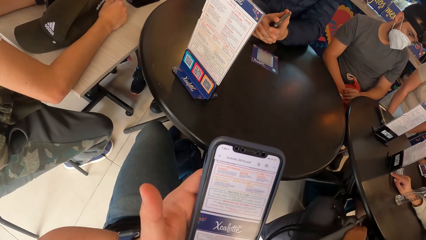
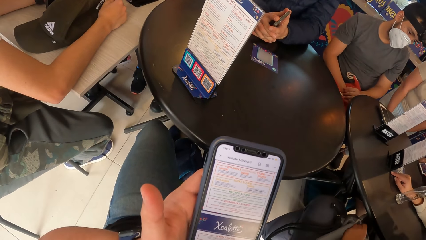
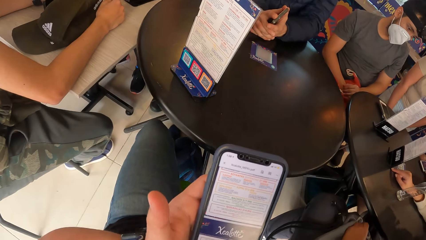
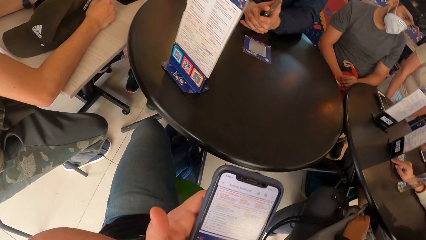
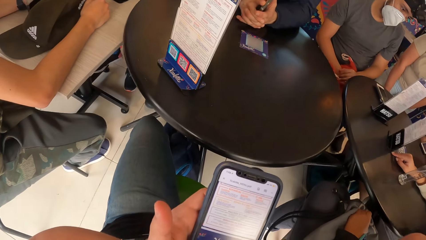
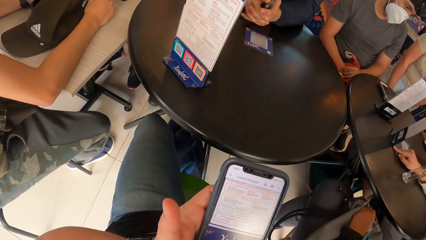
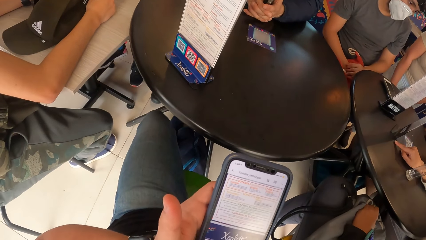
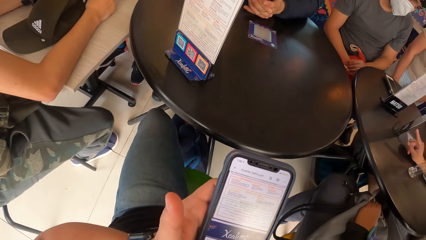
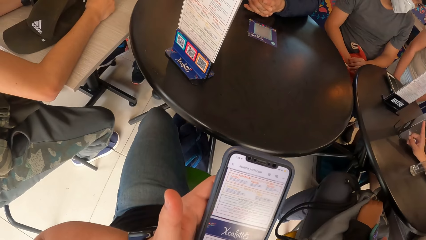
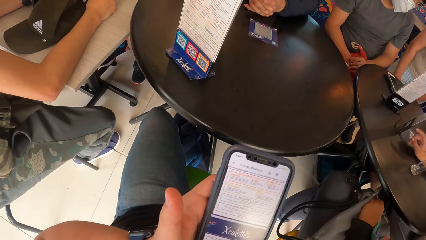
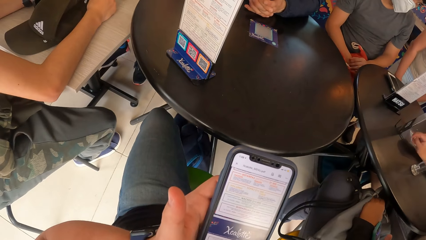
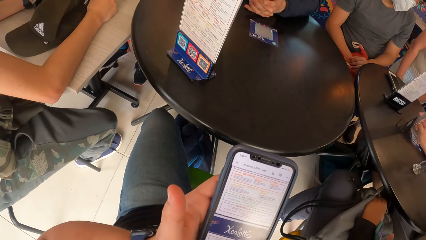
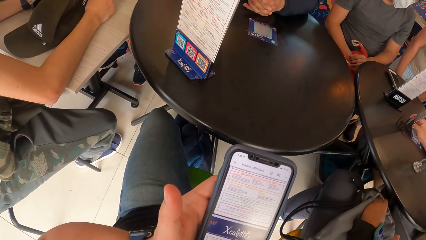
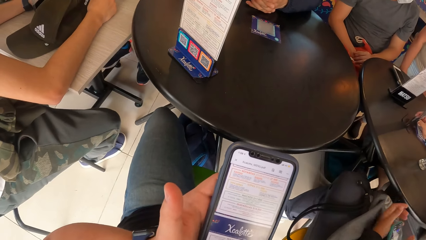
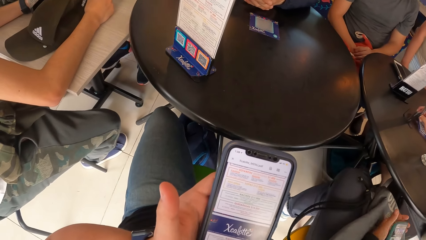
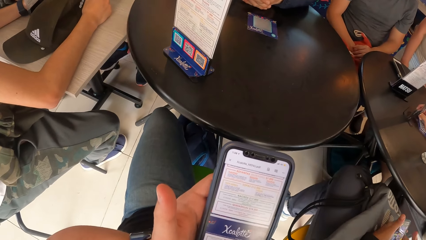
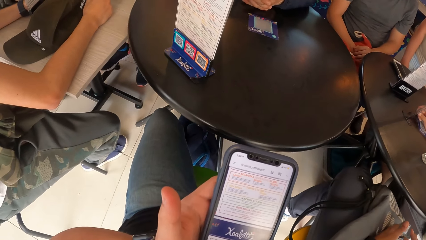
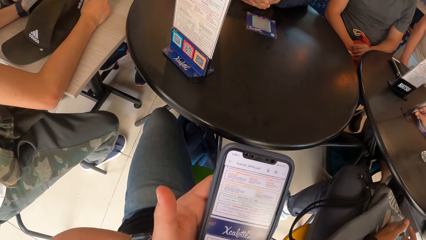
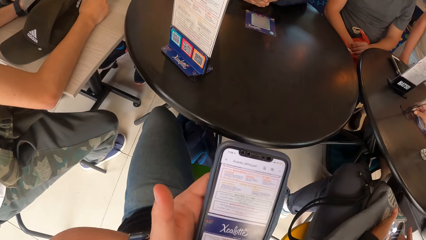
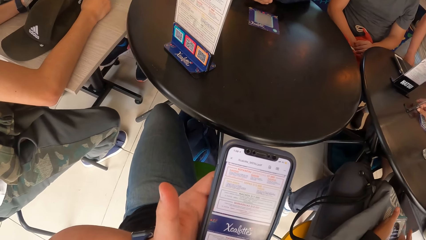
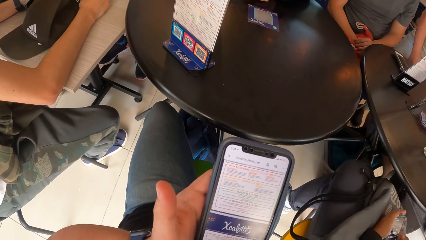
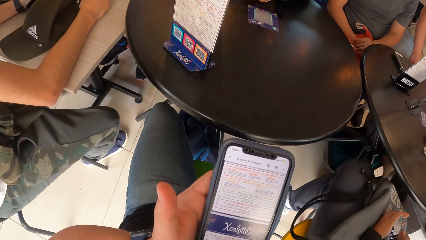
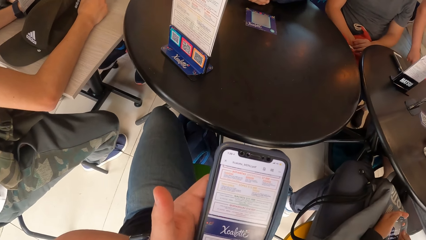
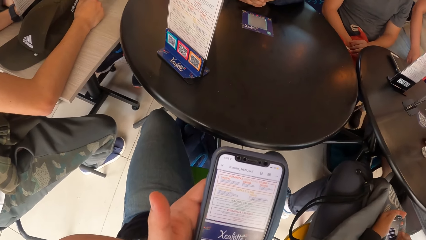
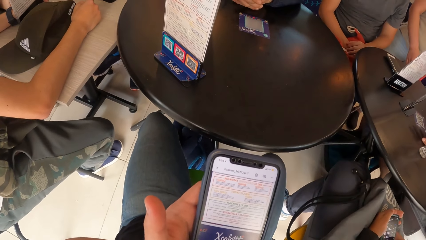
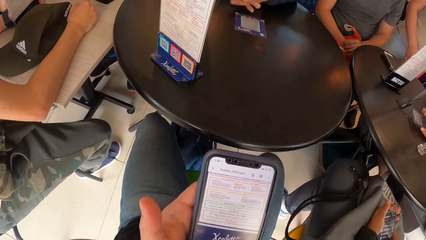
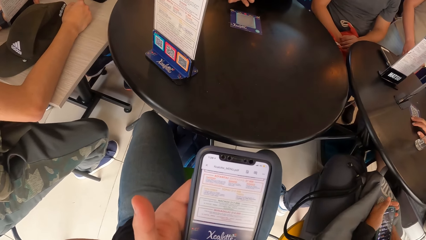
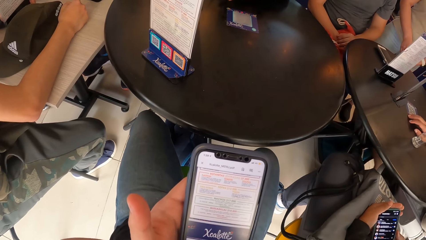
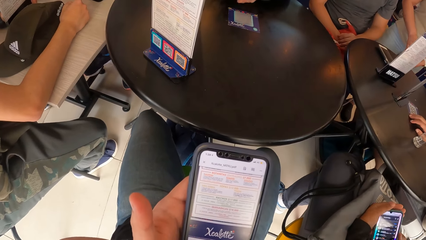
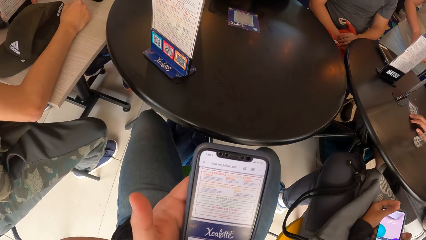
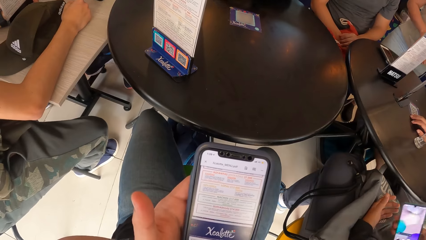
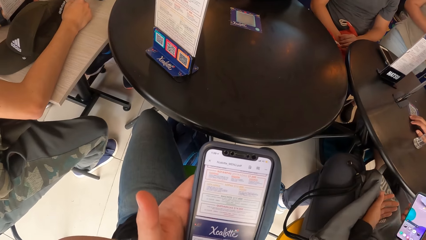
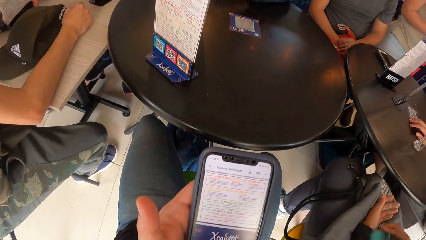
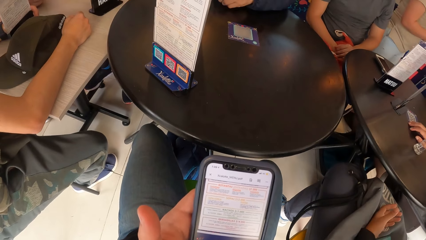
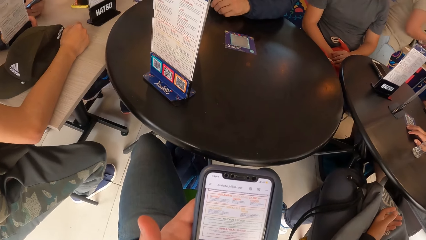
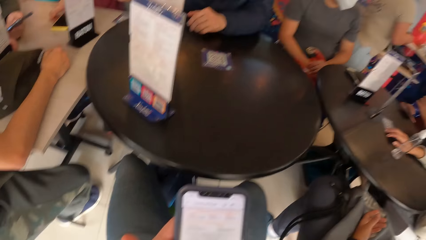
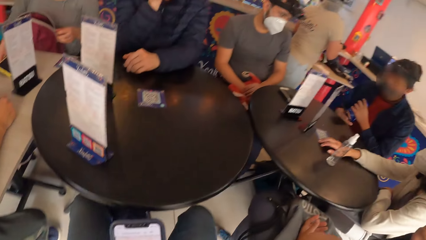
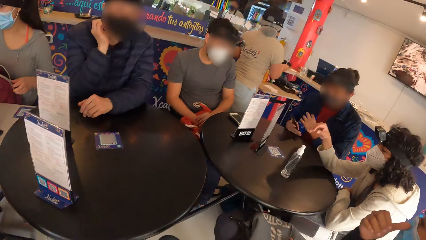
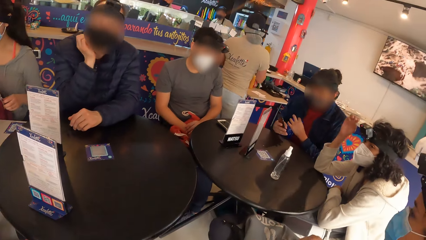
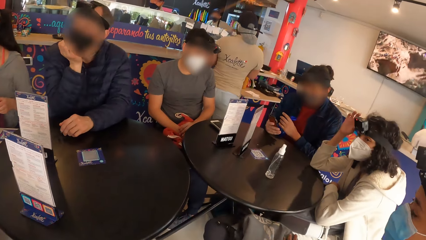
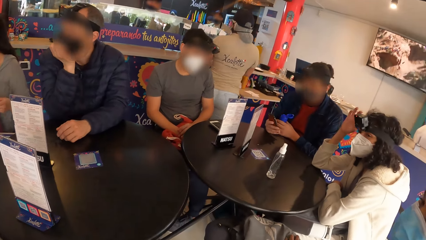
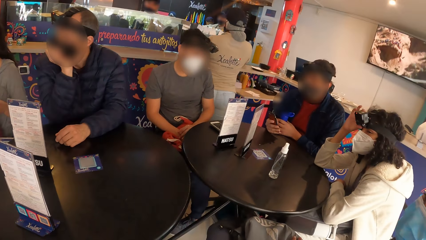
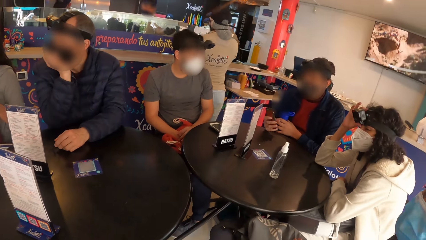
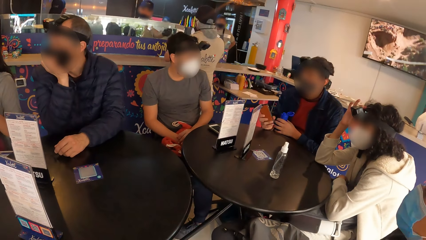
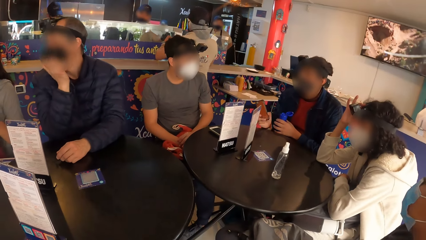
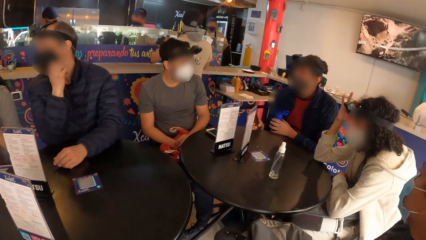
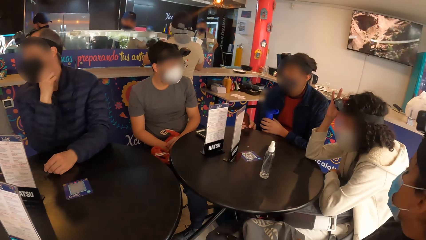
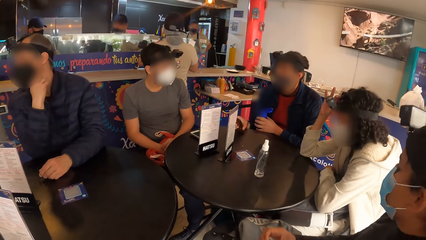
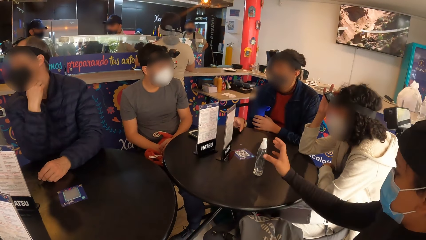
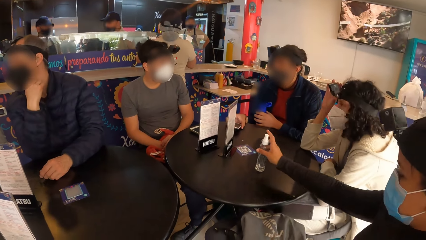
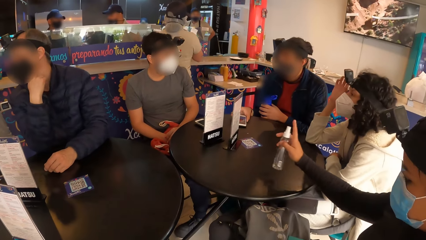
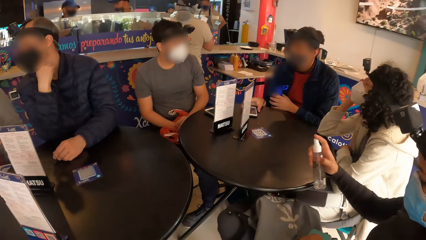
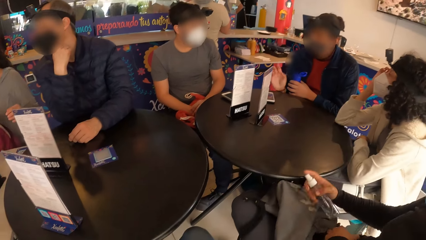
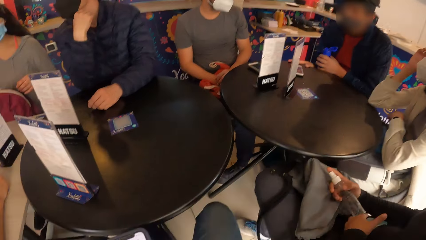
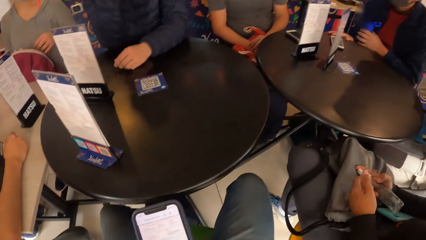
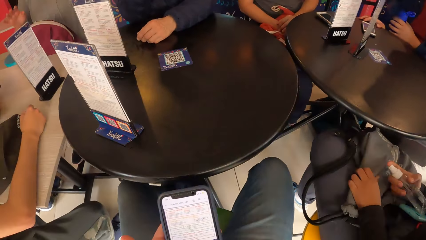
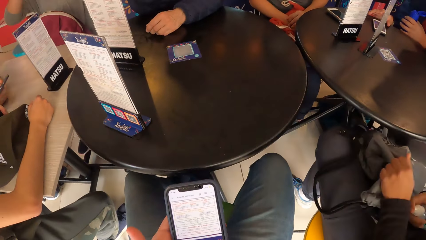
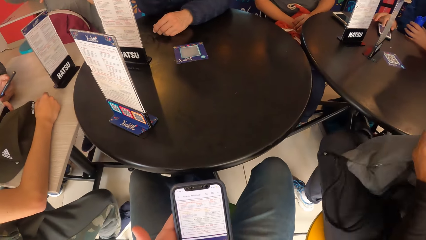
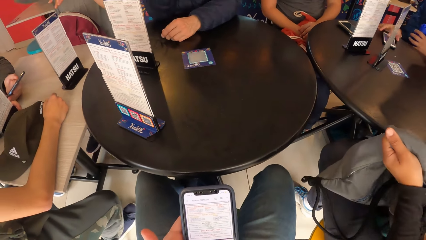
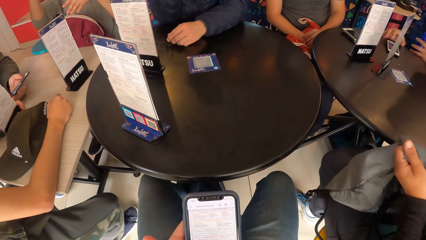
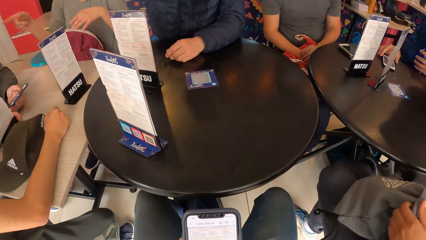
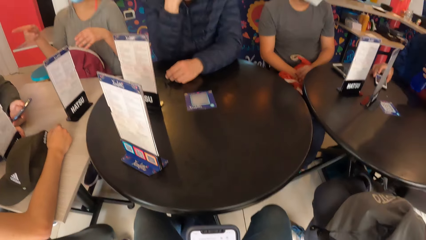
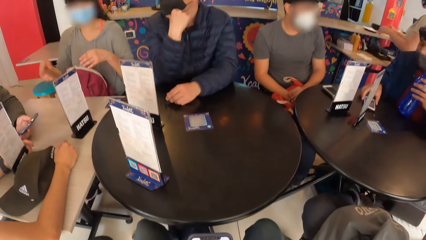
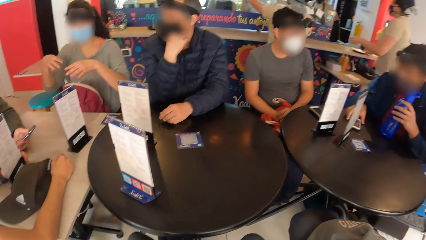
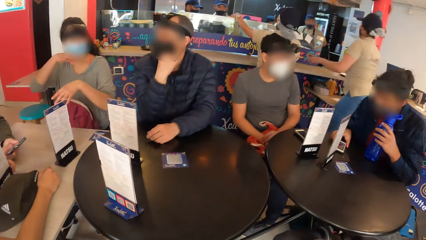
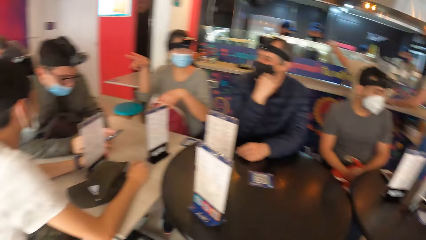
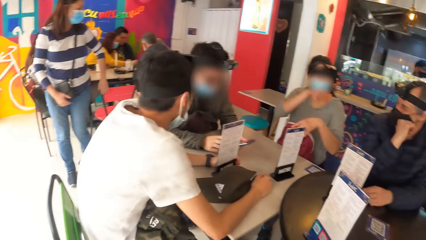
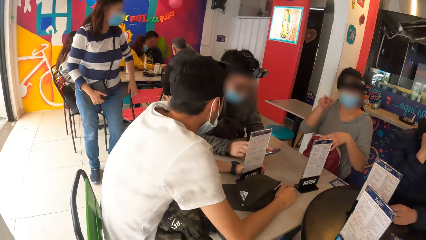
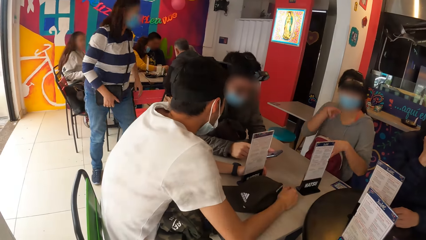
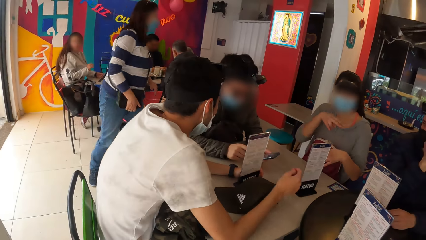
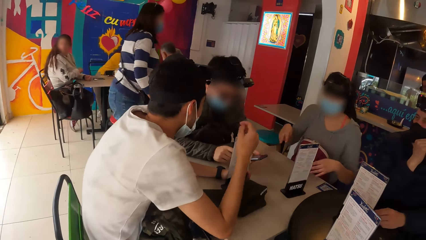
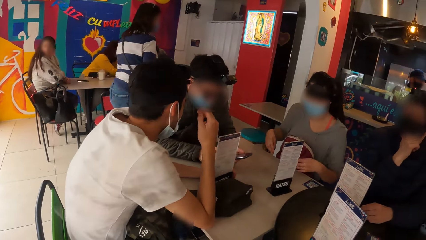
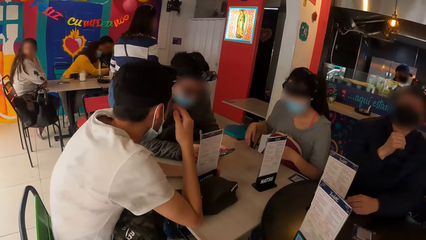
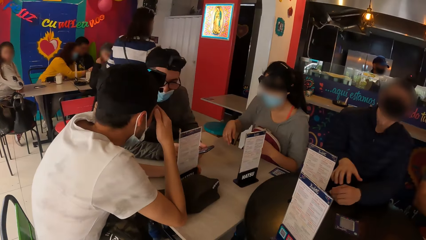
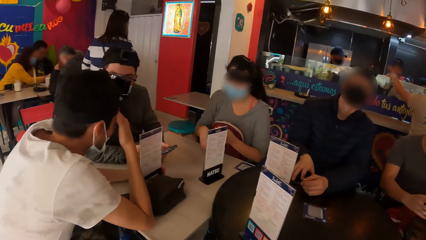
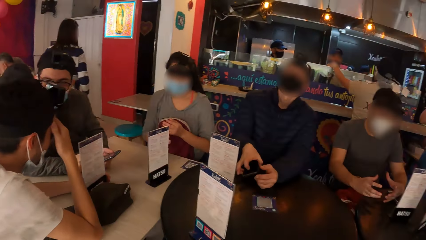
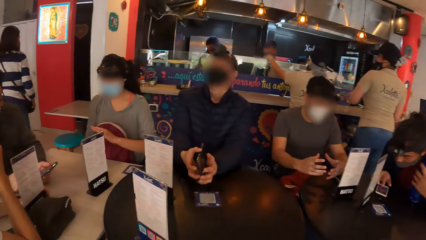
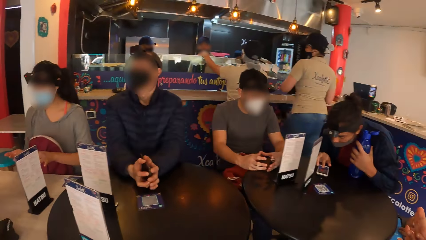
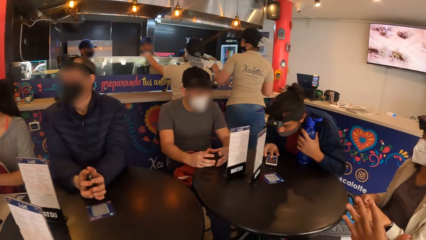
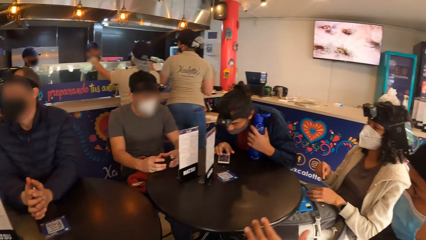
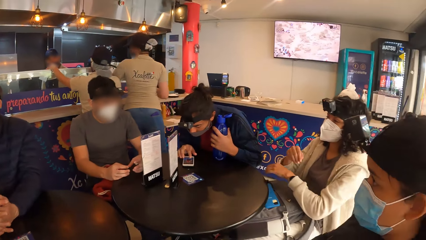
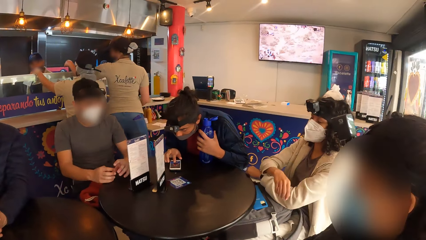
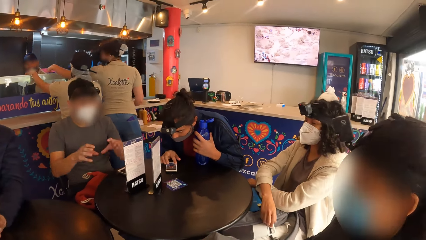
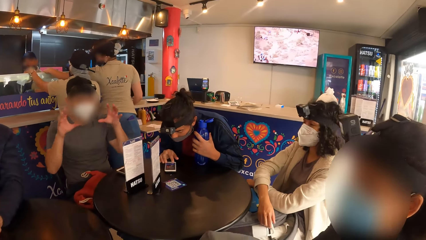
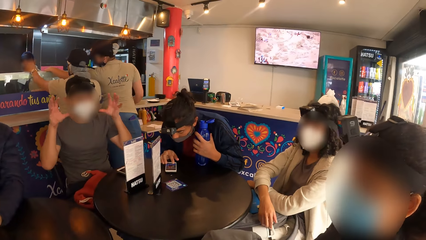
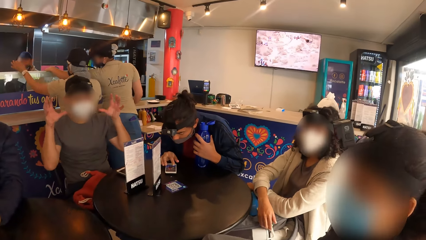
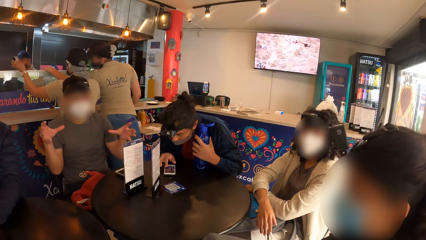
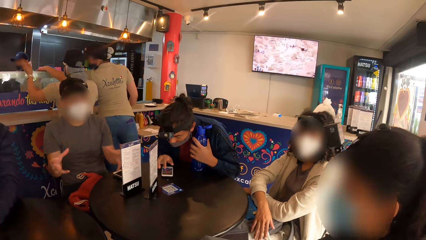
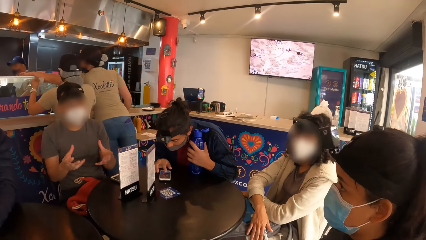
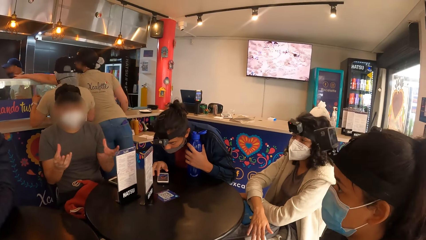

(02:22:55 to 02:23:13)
A woman pushes the menu card on the table with her left hand. Another woman drops the phone in her right hand on the jacket on her legs. A man holds the phone in his right hand. Another man adjusts the facemask on his face with his right hand. The second woman takes the bottle from the table with her right hand. The first man drops the phone in his right hand on the table and places his right hand on the table. The second woman takes the bag from her legs with her left hand. The first man operates the phone on the table with his right hand. The camera wearer looks around the restaurant. A third man rubs his face with his right hand. A waitress holds a display glass with her left hand. The second man takes the phone from the table with his right hand. A fourth man interacts with the second man. The second man holds the phone in his left hand with both hands.
